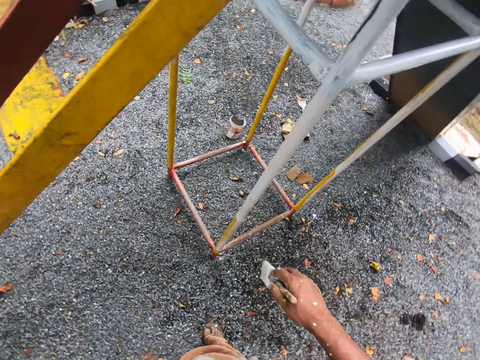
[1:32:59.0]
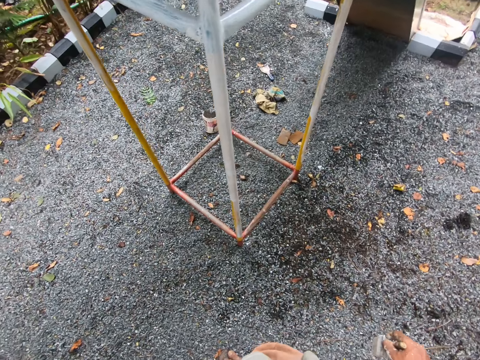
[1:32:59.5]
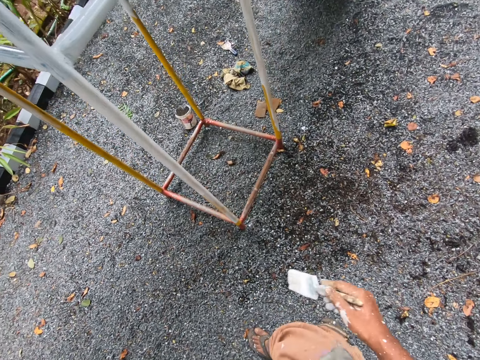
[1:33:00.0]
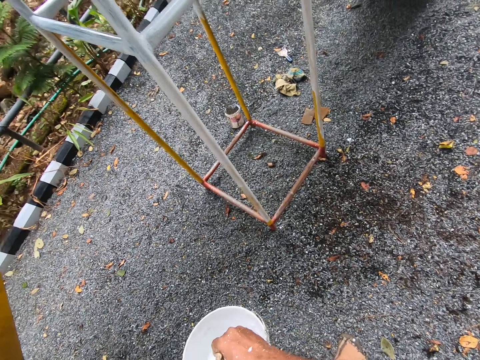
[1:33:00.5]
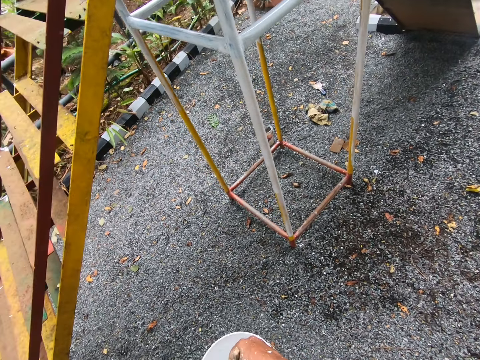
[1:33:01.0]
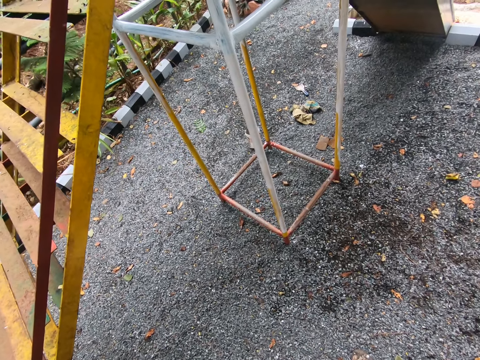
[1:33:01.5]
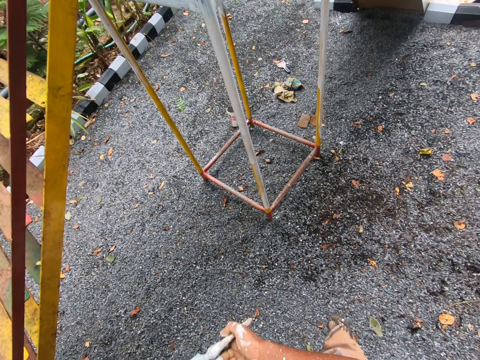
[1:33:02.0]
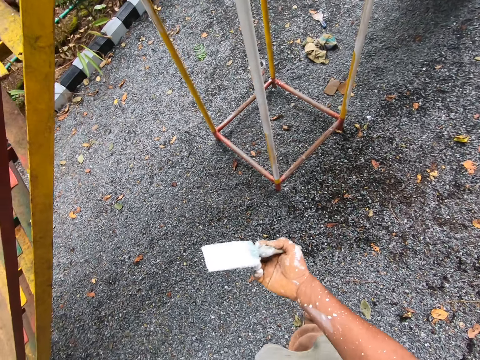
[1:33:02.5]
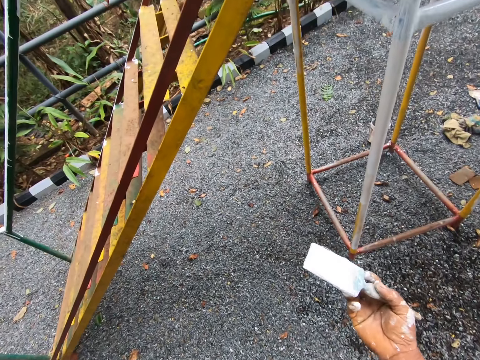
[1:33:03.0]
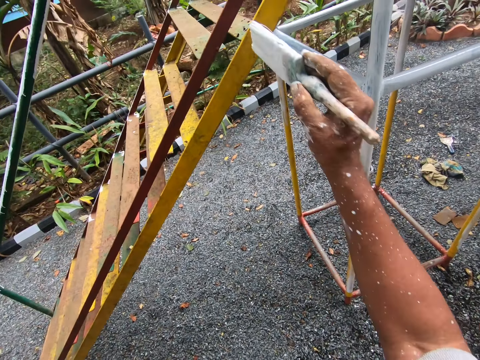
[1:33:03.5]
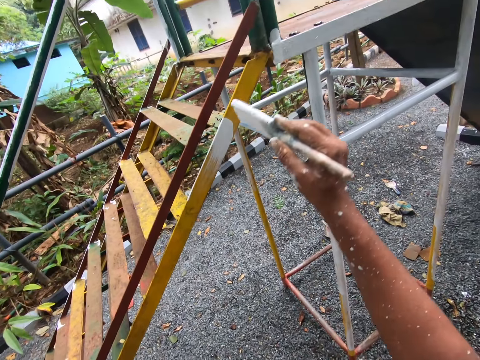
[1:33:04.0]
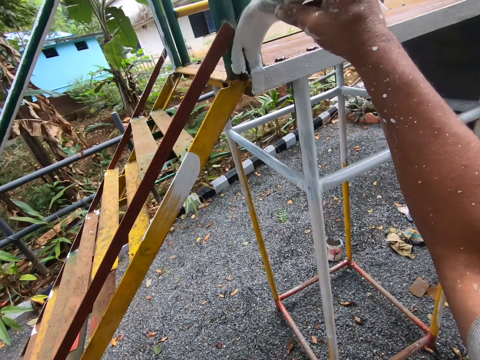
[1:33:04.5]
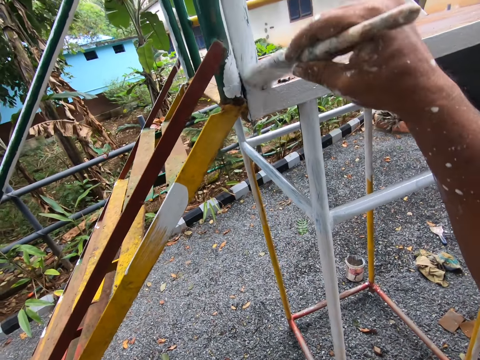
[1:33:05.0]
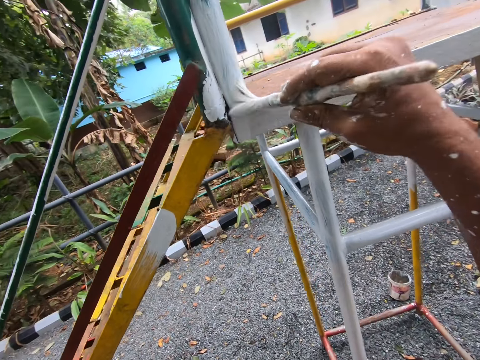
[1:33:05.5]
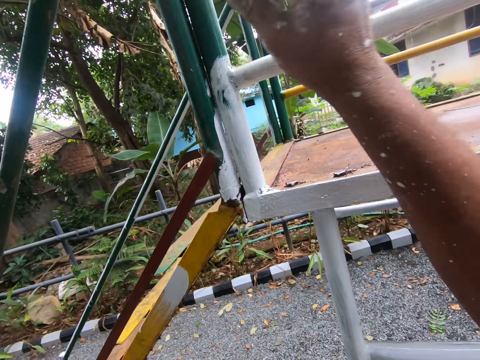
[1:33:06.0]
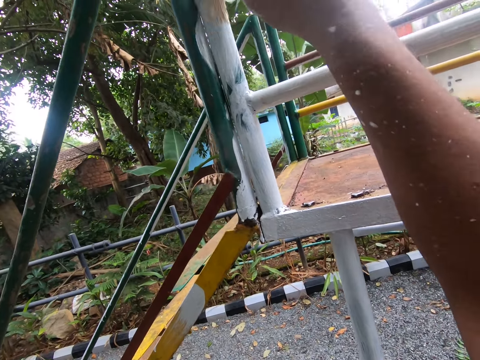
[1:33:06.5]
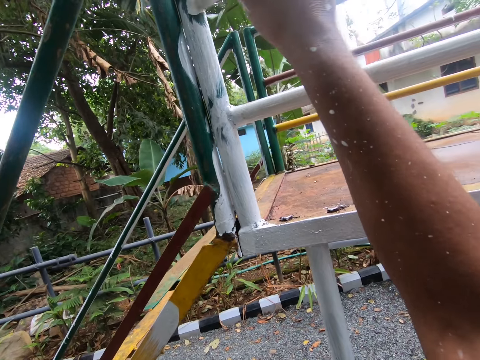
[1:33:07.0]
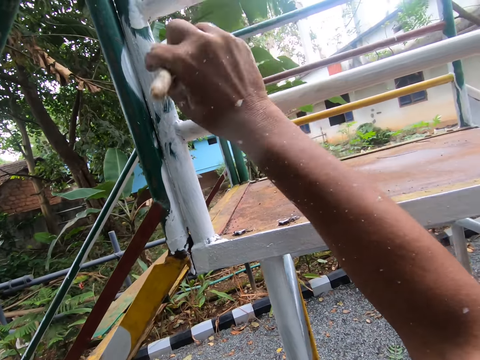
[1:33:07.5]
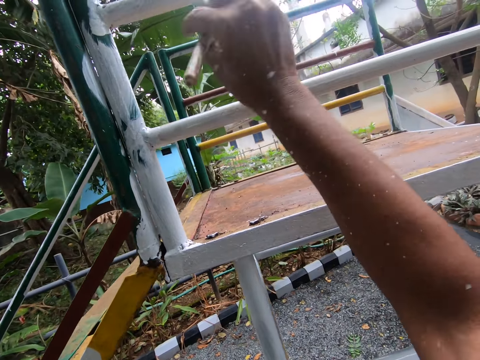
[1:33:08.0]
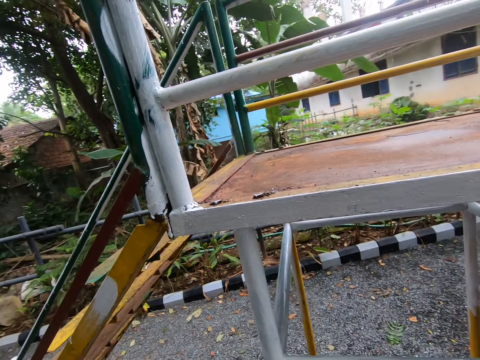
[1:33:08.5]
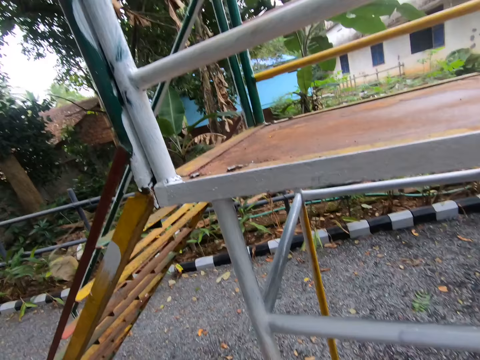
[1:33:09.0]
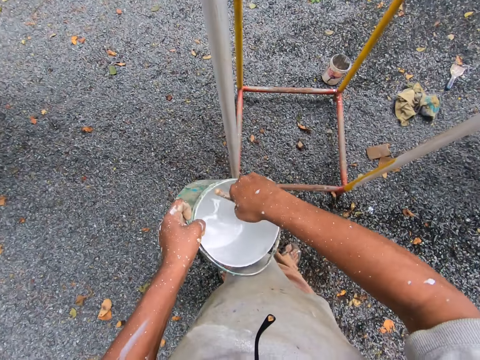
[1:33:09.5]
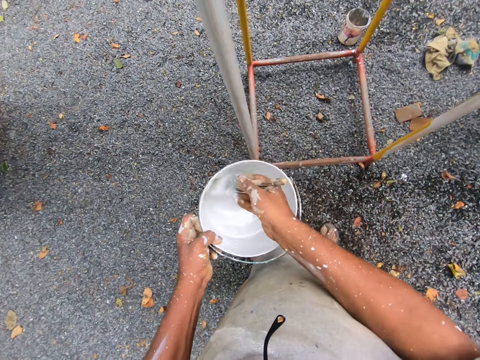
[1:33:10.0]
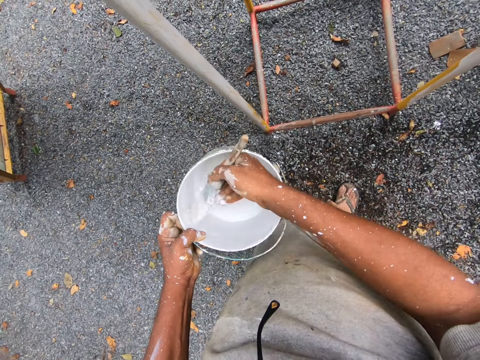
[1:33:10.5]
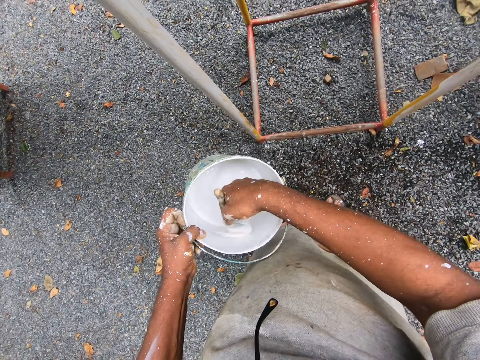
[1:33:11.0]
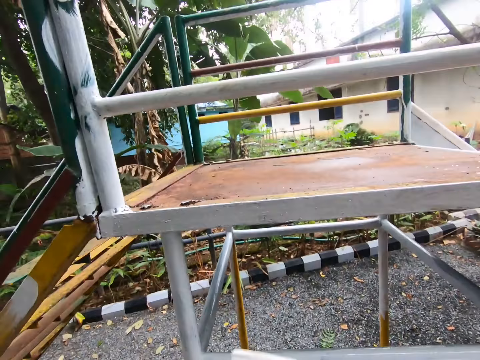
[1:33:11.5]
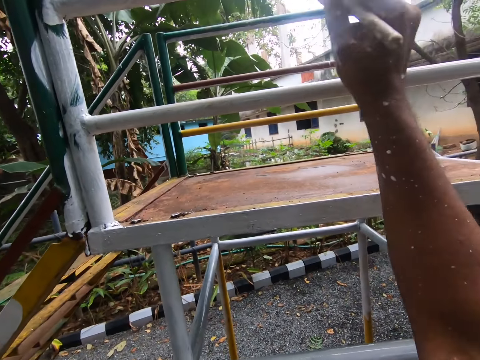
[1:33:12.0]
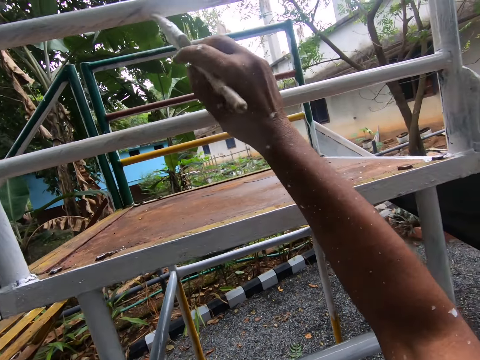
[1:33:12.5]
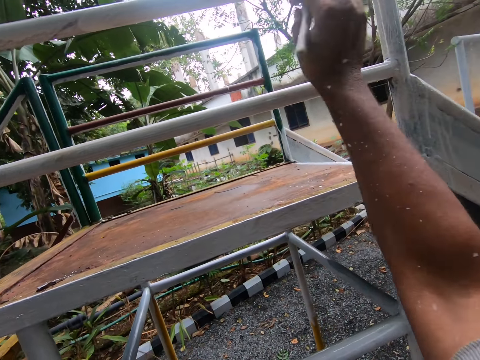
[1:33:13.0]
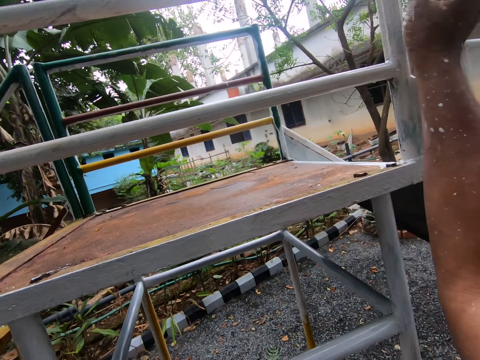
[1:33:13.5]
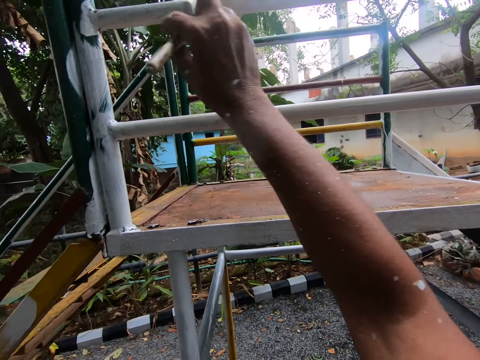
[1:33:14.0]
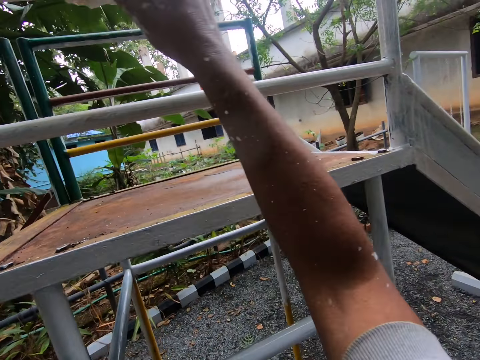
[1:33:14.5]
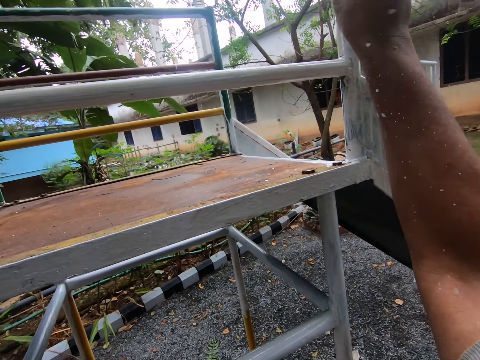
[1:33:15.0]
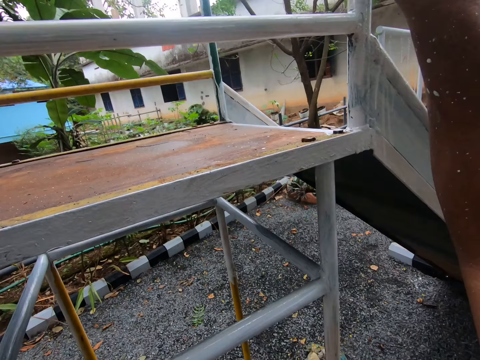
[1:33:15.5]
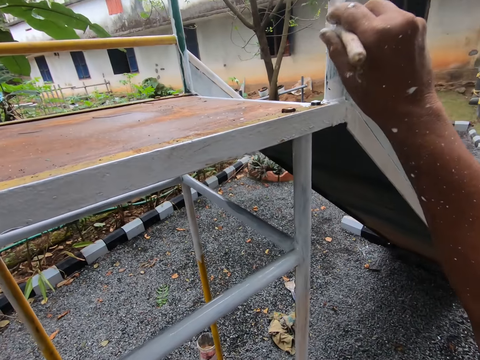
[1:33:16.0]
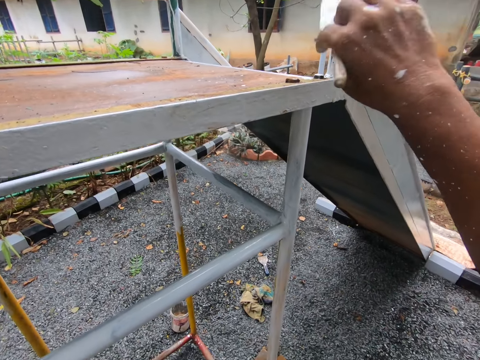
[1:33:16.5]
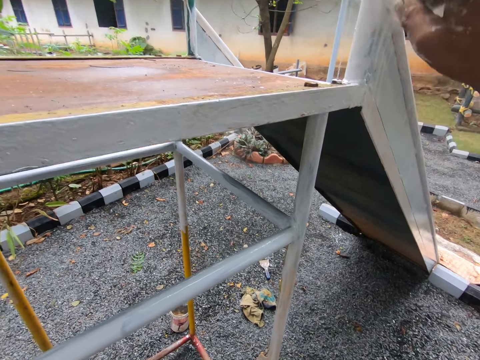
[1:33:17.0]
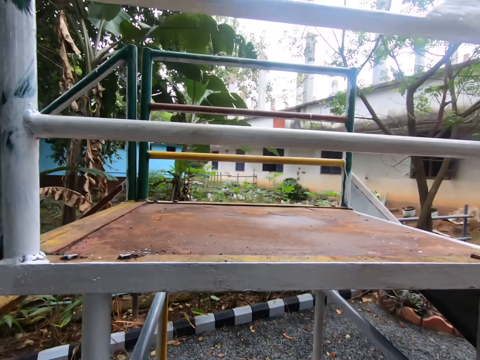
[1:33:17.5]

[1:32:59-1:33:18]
The camera wearer dips the paint brush into the container. They paint the swing with the paint brush. They dip the paint brush into the container. They paint the swing with the paint brush.
